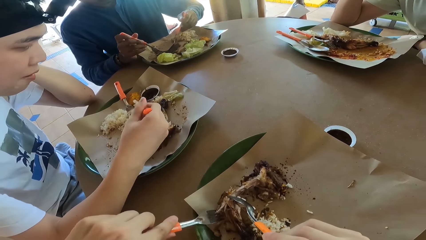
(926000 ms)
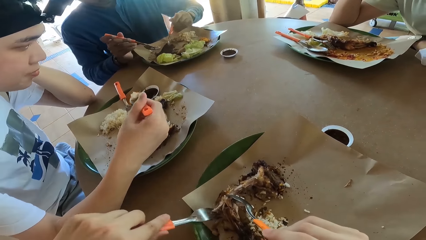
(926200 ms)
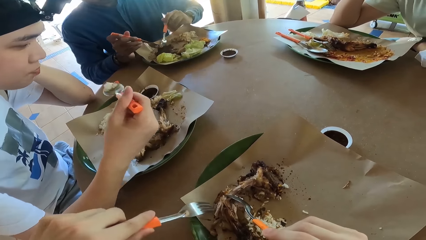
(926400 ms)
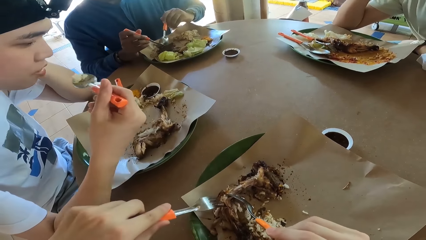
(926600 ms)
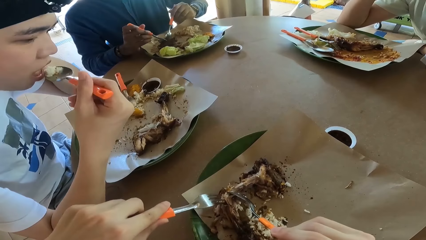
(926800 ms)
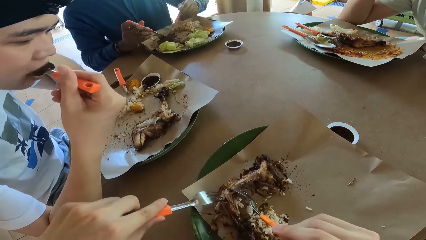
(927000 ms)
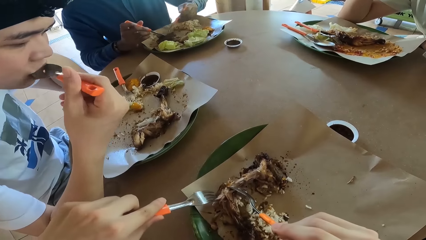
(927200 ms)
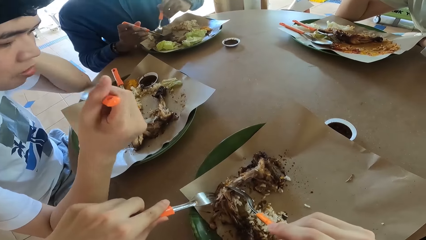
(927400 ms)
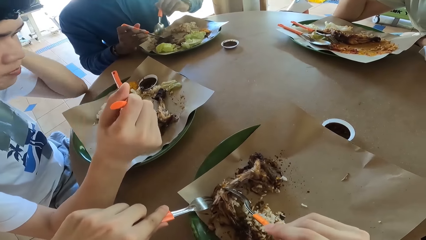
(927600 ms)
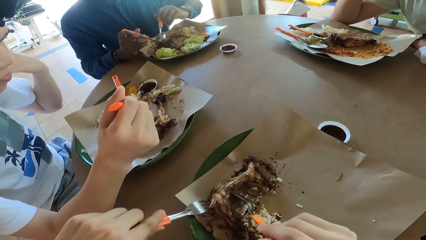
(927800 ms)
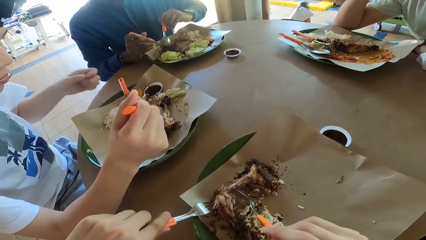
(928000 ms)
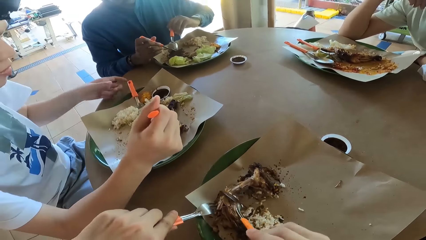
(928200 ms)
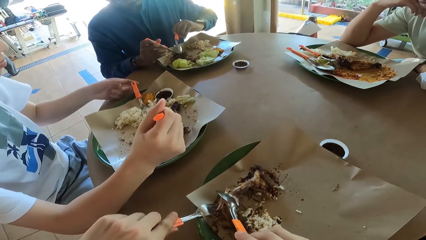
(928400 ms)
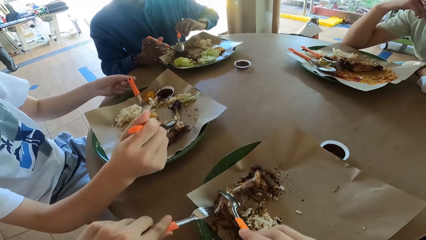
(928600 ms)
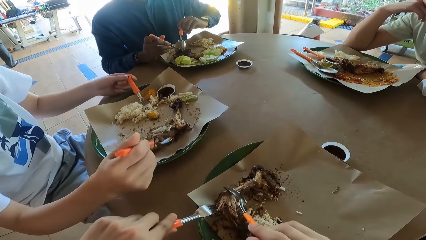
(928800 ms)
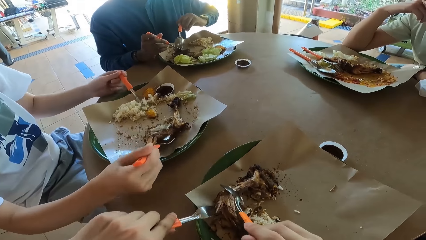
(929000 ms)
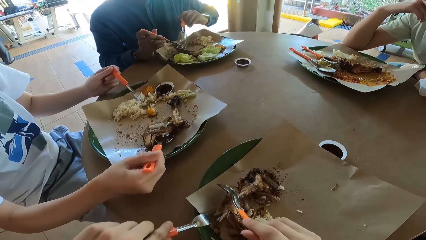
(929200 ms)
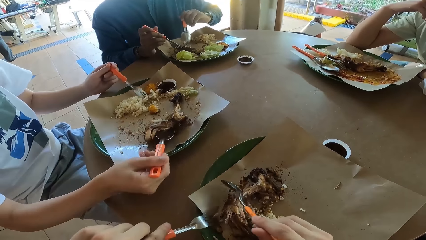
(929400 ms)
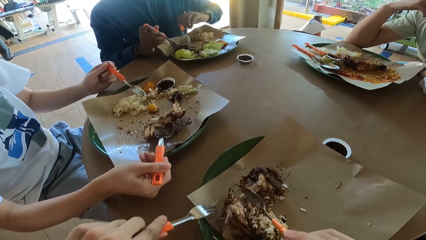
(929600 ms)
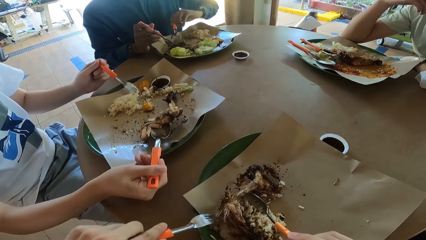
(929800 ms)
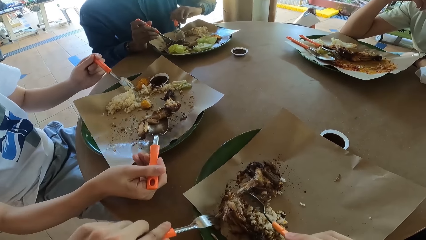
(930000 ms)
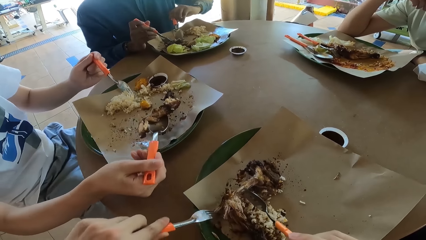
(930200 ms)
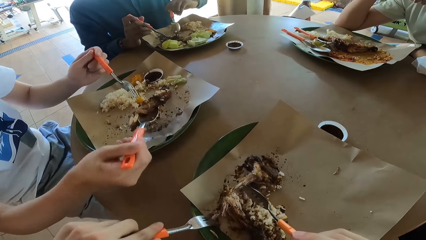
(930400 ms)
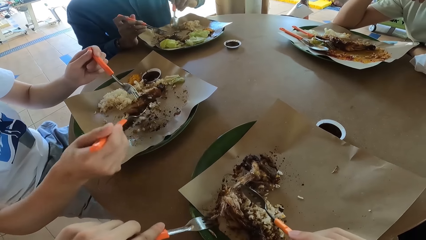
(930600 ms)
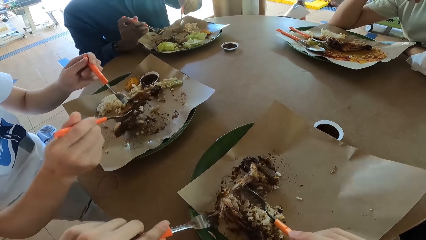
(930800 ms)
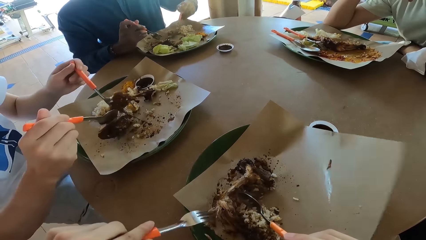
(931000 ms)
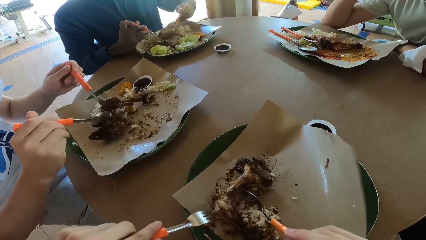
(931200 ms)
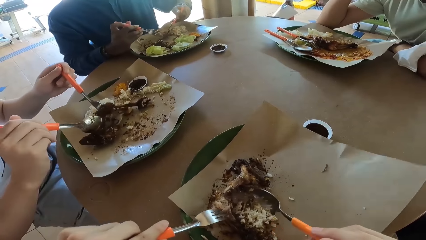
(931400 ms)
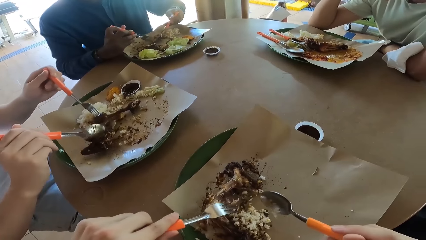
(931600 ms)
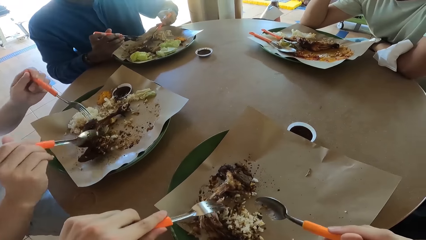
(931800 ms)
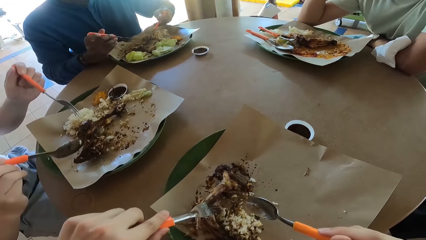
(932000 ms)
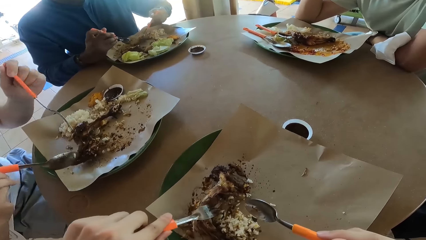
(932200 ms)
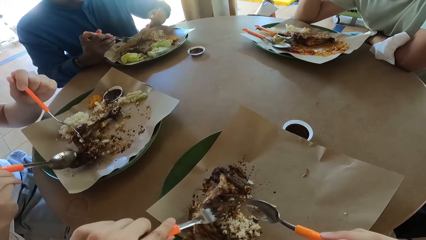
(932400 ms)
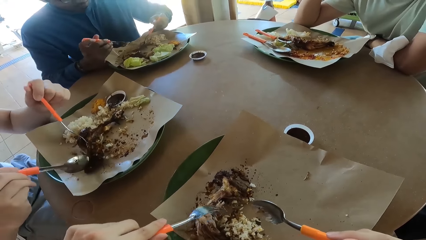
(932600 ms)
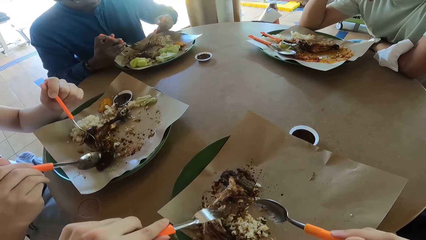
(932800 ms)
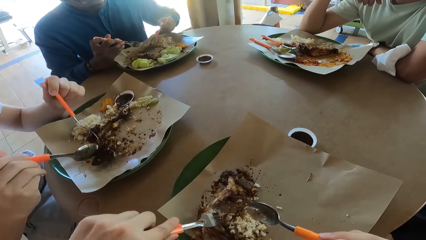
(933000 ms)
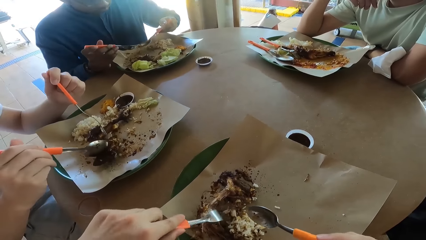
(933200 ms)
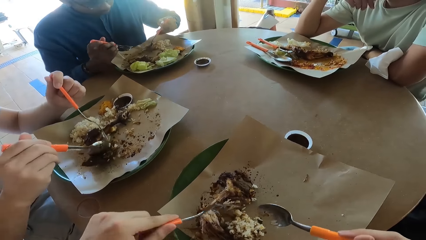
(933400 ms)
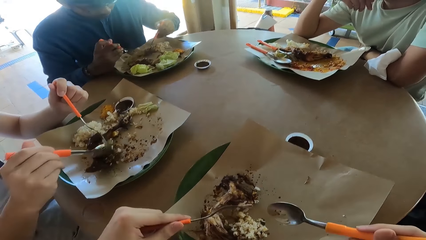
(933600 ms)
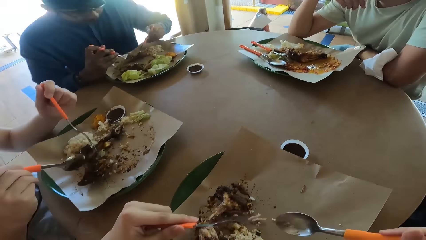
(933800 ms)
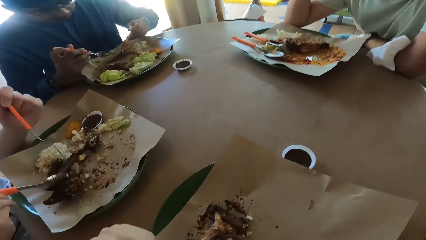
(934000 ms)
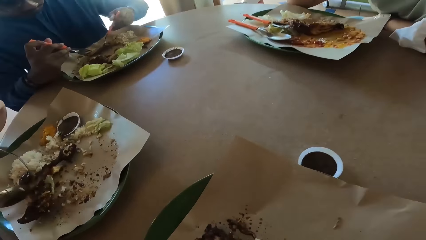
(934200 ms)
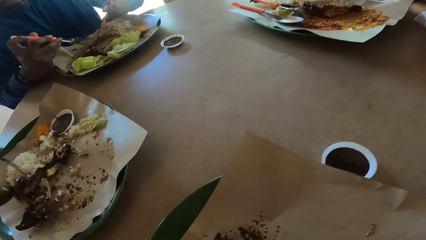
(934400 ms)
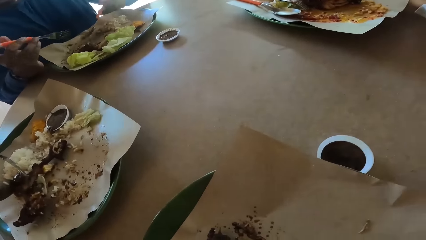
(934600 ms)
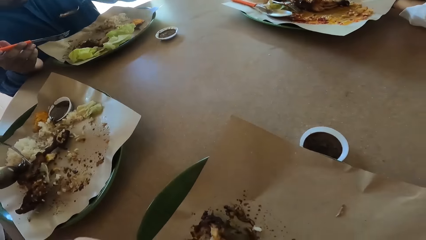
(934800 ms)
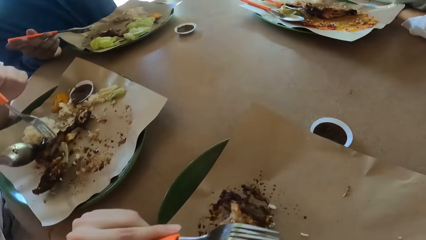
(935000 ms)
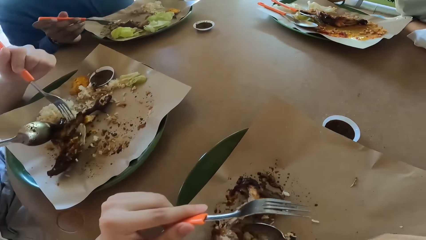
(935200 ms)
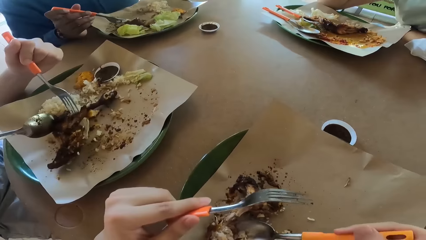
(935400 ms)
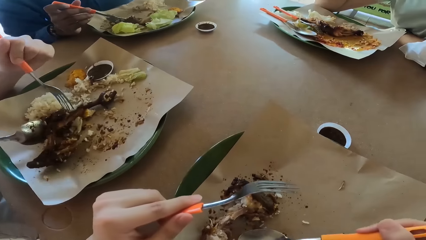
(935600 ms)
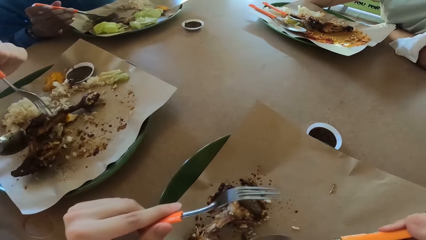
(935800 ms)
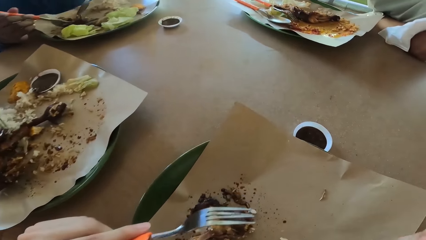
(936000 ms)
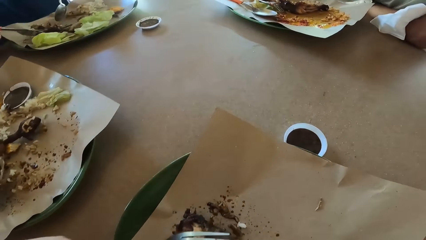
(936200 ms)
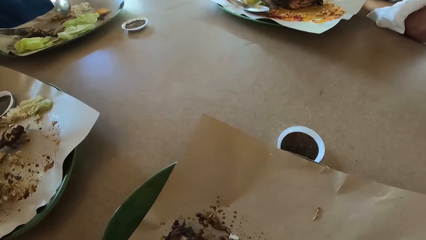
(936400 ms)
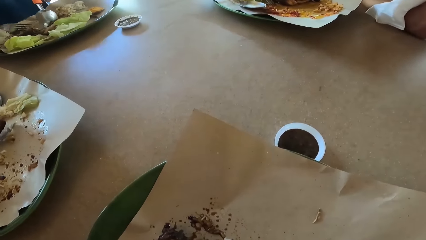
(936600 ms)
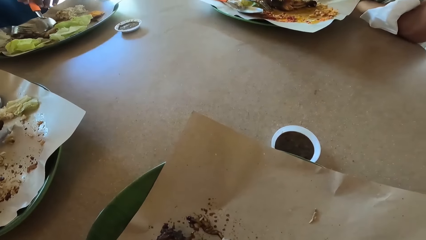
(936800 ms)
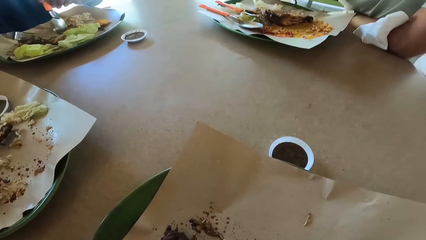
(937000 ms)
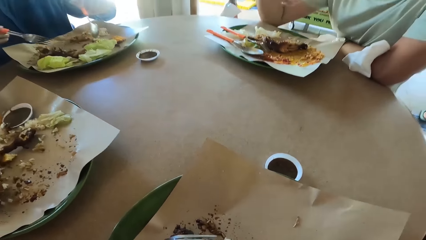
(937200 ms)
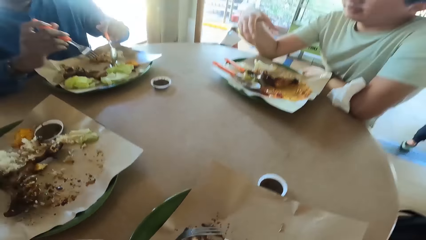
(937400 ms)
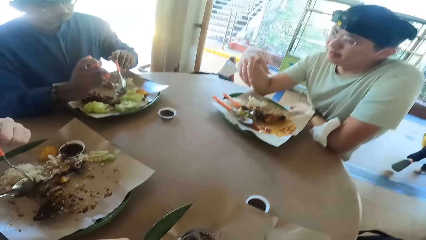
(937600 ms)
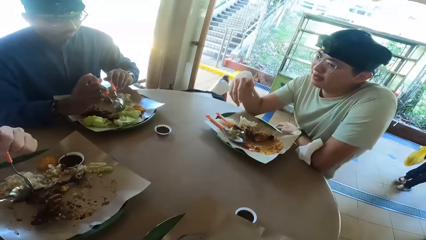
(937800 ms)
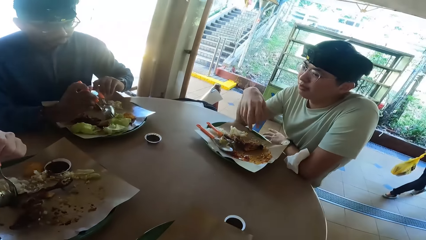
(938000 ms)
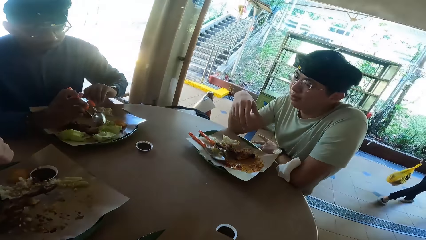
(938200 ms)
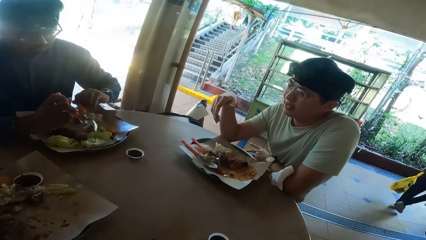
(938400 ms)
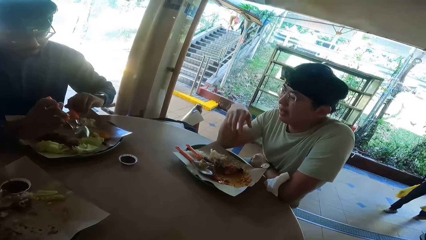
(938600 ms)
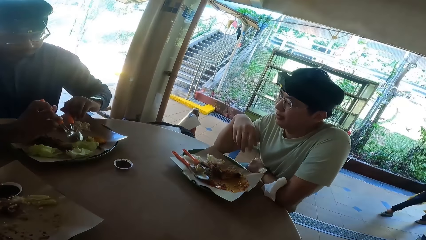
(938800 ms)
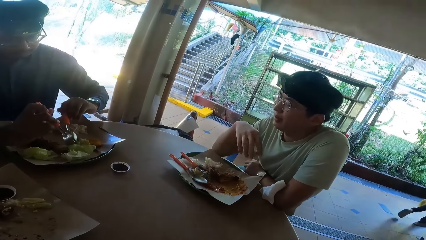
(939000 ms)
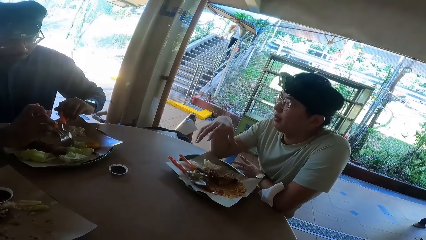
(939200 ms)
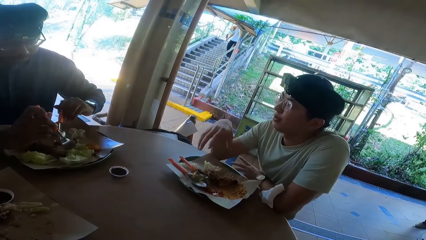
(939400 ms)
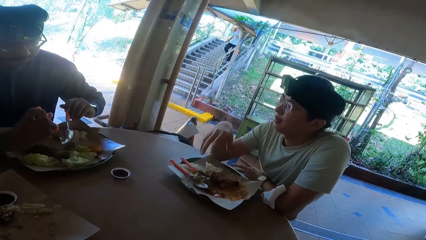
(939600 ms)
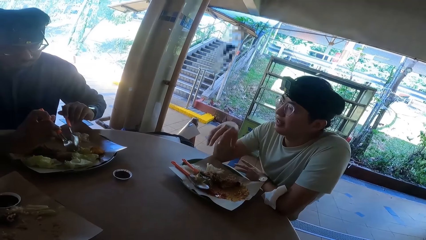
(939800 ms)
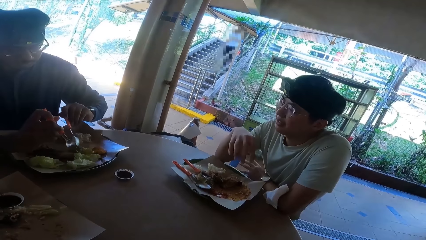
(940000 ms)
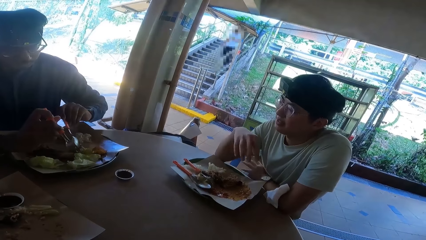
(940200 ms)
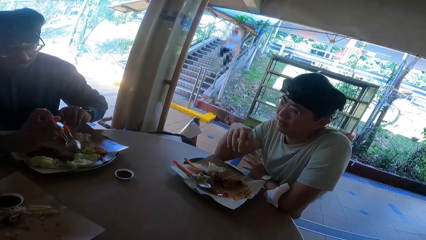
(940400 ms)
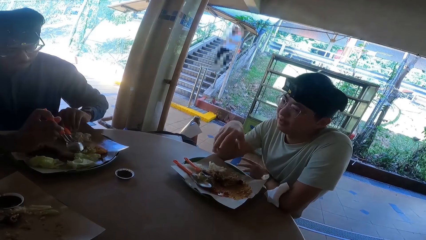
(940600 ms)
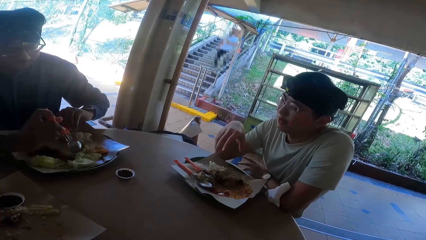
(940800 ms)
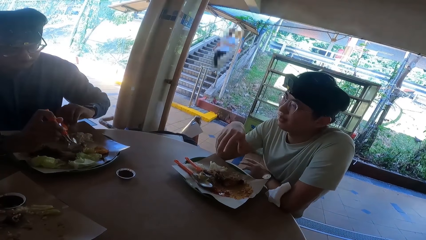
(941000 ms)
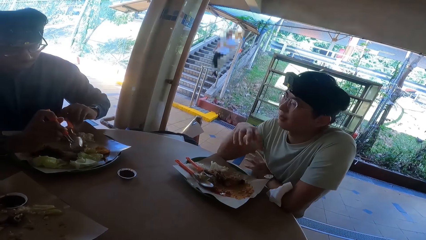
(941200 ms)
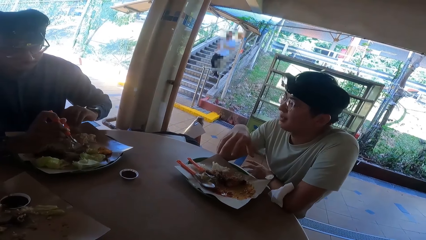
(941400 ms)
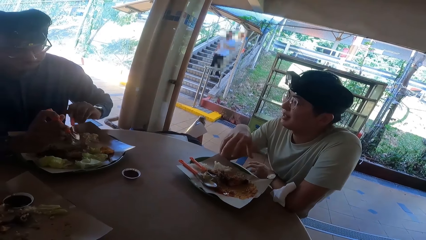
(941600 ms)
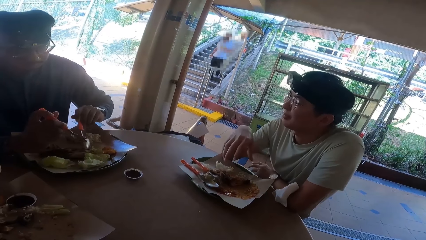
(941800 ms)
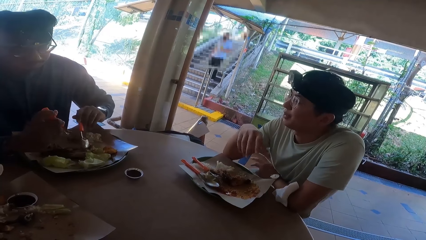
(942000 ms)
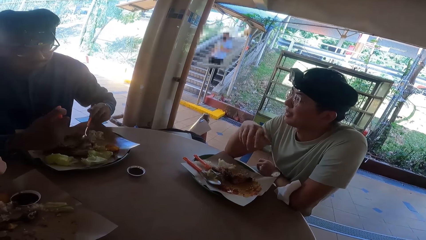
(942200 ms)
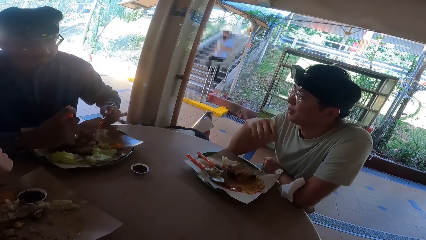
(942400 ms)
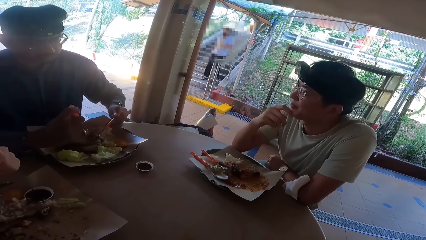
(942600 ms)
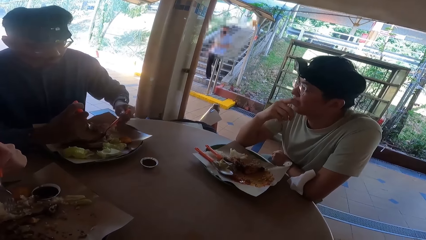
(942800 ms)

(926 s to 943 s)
A person eats food. The person holds a fork. The person holds the food with a spoon and the fork. The person talks.
